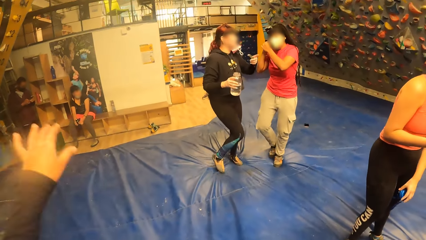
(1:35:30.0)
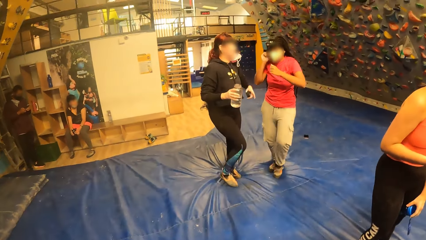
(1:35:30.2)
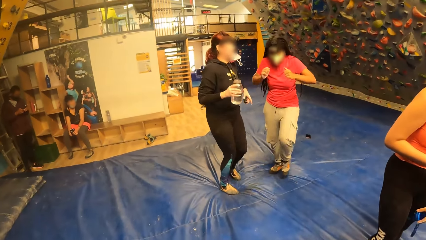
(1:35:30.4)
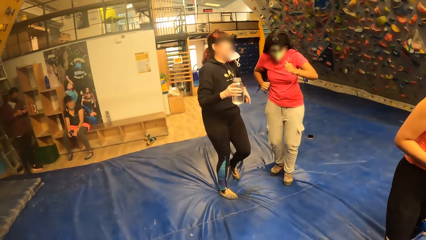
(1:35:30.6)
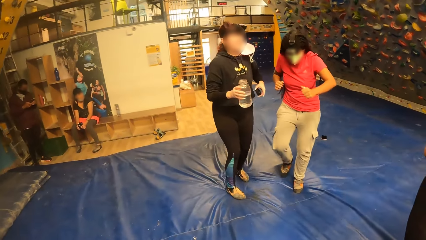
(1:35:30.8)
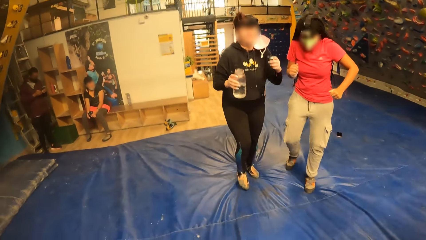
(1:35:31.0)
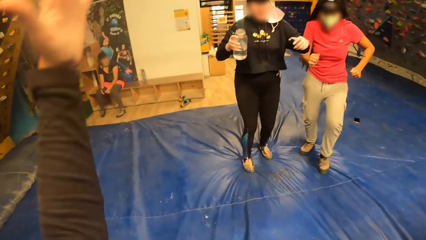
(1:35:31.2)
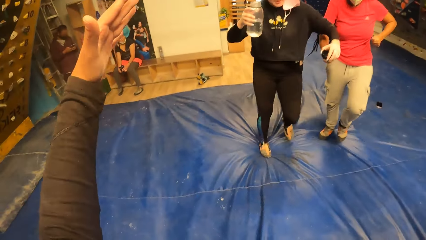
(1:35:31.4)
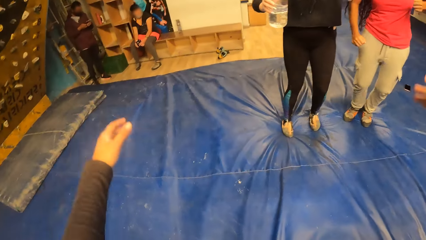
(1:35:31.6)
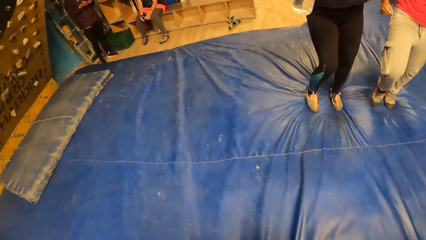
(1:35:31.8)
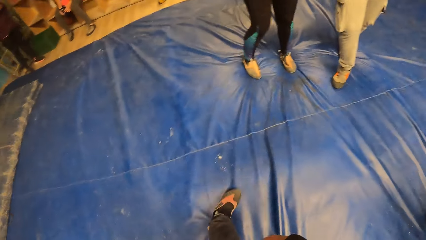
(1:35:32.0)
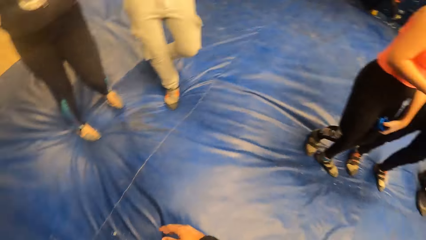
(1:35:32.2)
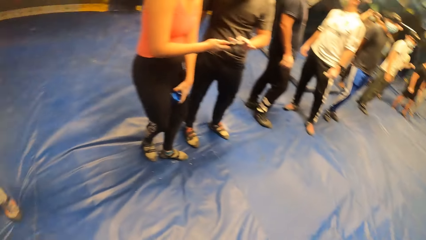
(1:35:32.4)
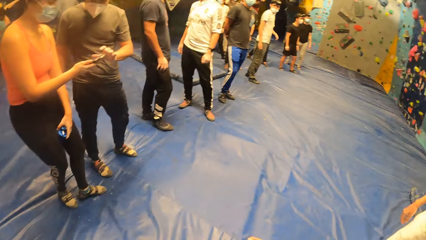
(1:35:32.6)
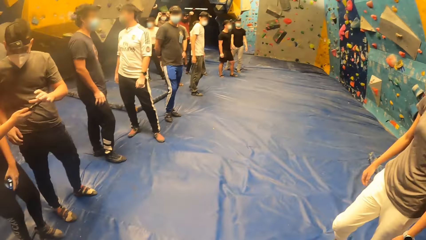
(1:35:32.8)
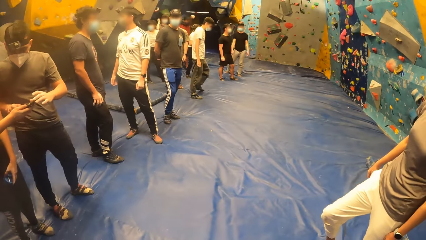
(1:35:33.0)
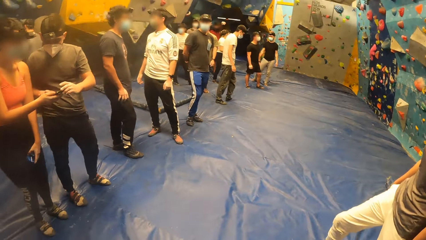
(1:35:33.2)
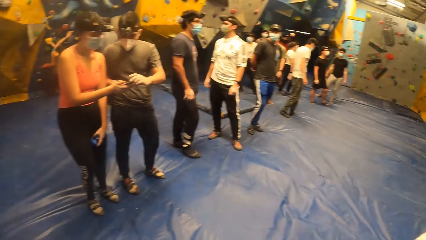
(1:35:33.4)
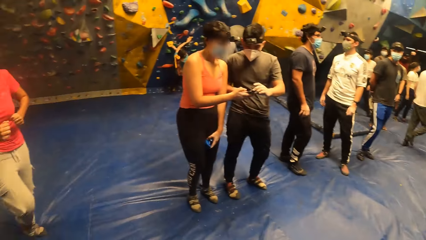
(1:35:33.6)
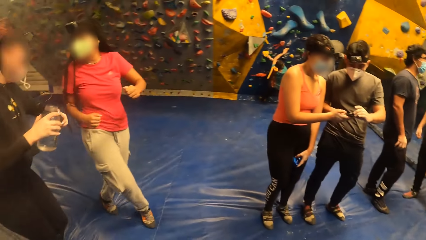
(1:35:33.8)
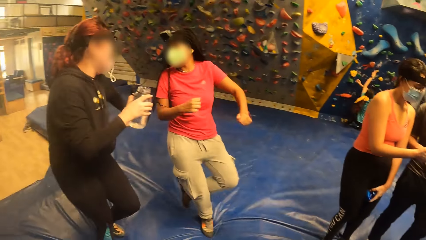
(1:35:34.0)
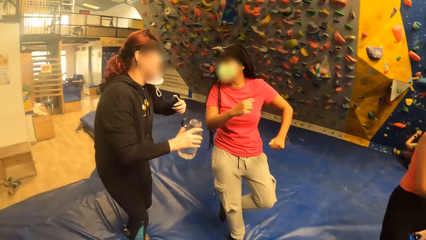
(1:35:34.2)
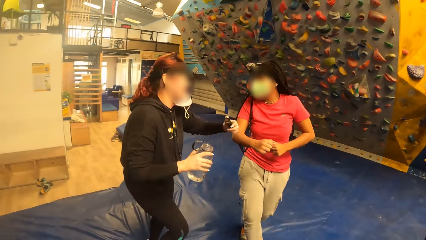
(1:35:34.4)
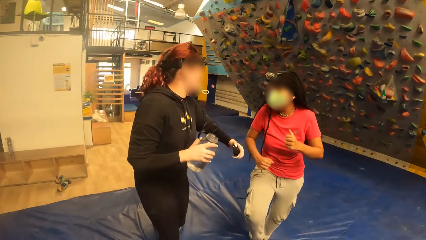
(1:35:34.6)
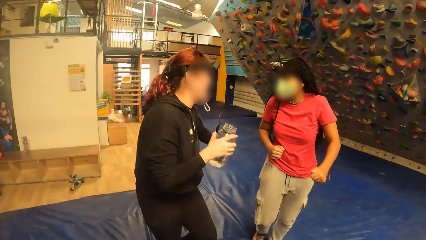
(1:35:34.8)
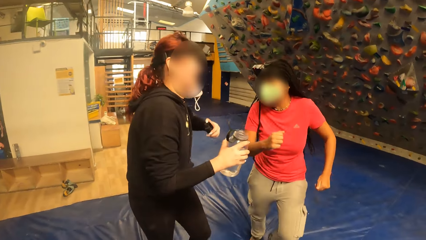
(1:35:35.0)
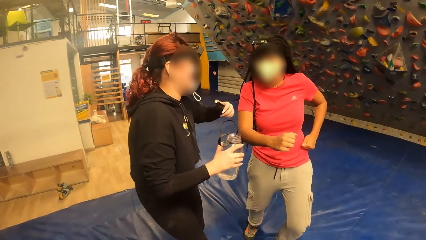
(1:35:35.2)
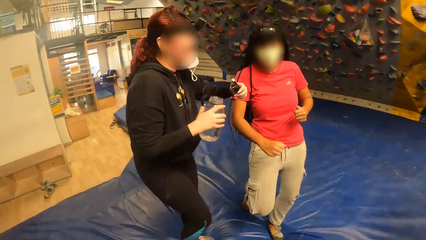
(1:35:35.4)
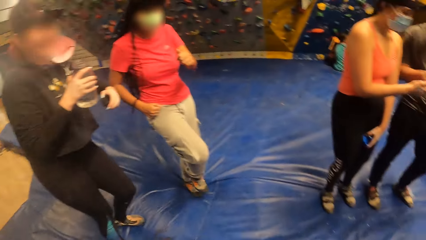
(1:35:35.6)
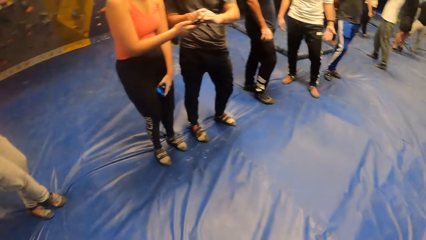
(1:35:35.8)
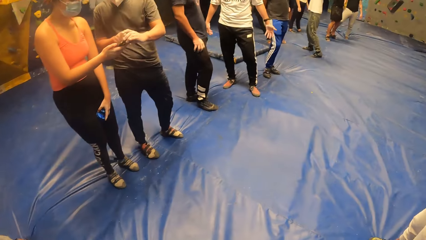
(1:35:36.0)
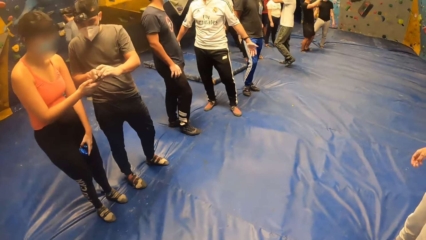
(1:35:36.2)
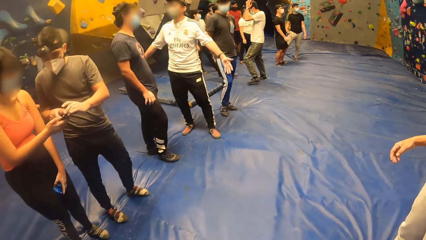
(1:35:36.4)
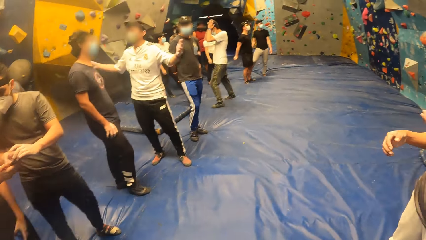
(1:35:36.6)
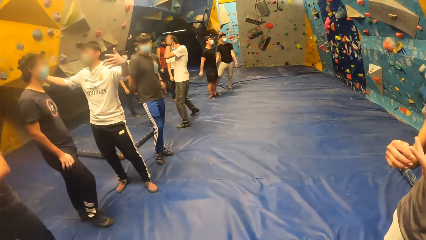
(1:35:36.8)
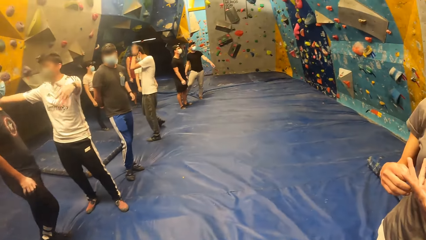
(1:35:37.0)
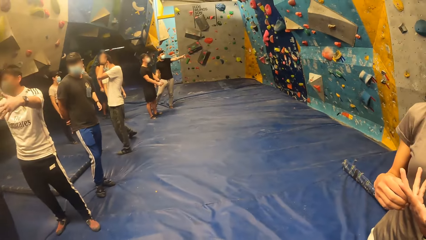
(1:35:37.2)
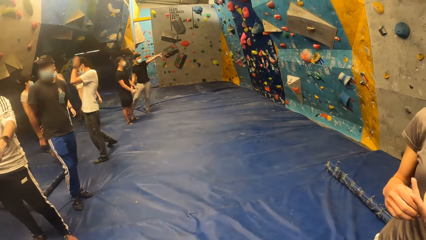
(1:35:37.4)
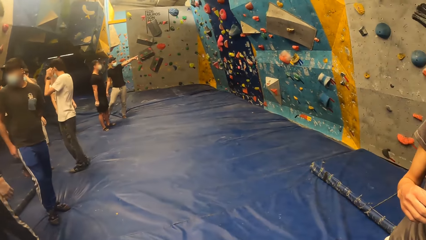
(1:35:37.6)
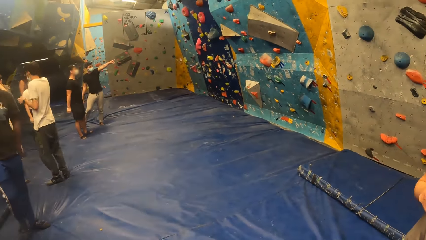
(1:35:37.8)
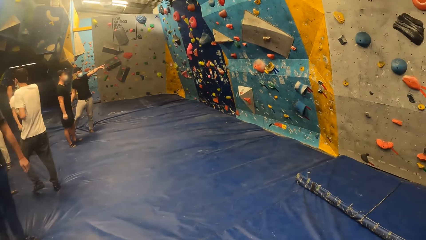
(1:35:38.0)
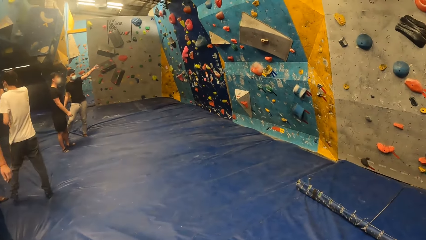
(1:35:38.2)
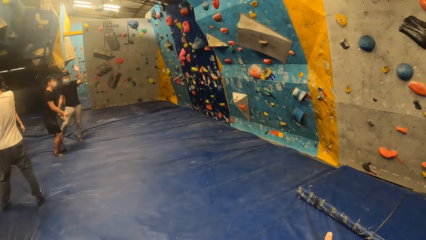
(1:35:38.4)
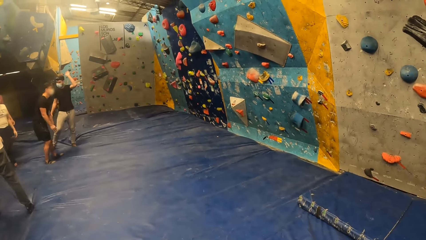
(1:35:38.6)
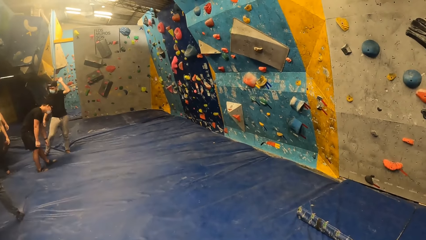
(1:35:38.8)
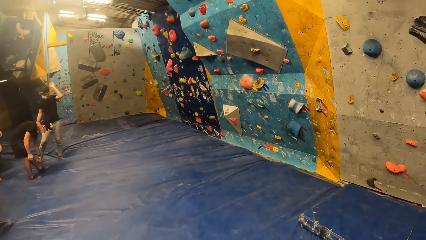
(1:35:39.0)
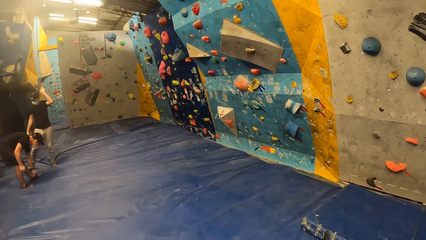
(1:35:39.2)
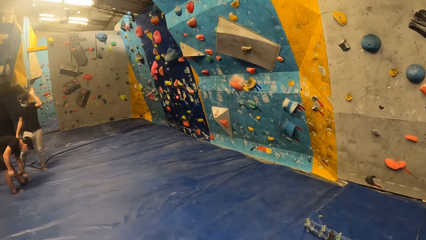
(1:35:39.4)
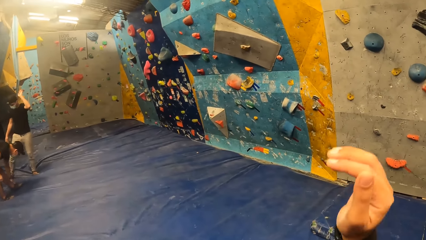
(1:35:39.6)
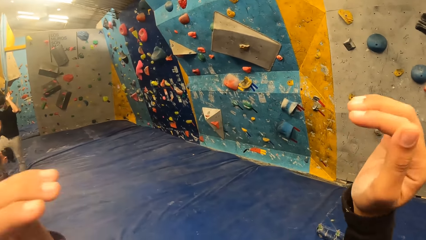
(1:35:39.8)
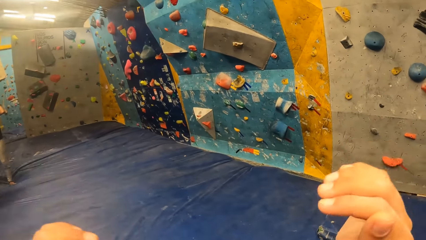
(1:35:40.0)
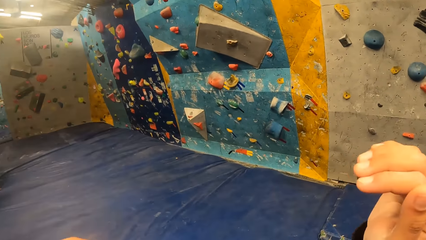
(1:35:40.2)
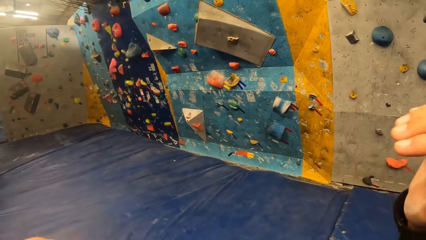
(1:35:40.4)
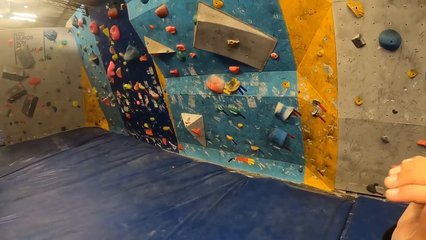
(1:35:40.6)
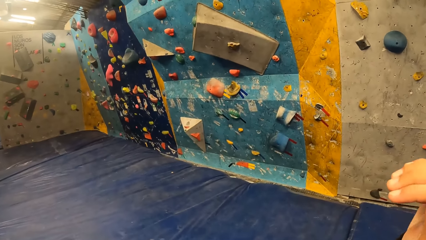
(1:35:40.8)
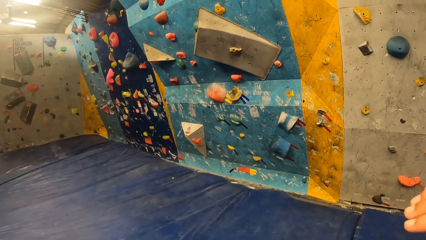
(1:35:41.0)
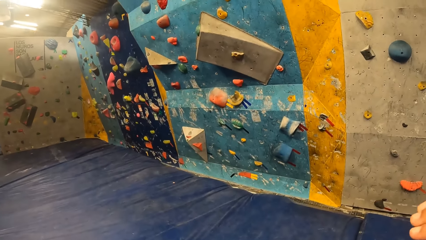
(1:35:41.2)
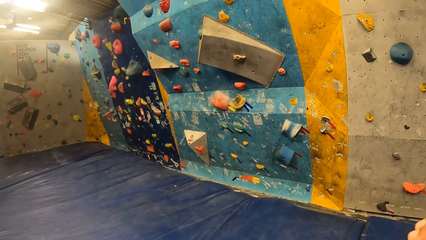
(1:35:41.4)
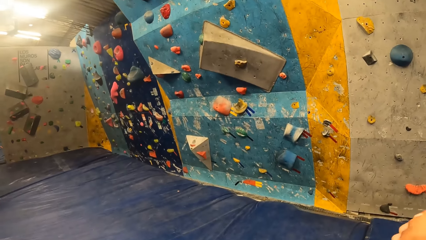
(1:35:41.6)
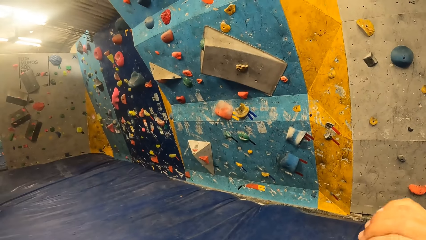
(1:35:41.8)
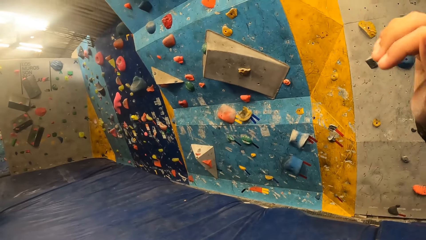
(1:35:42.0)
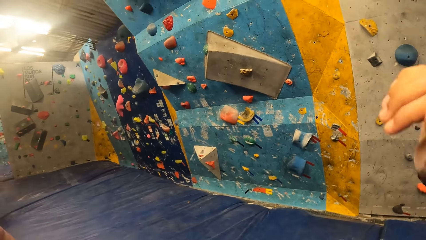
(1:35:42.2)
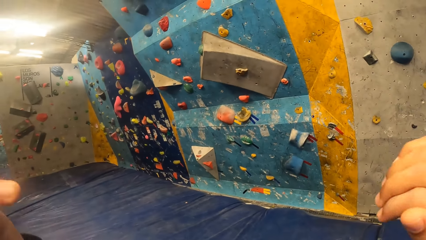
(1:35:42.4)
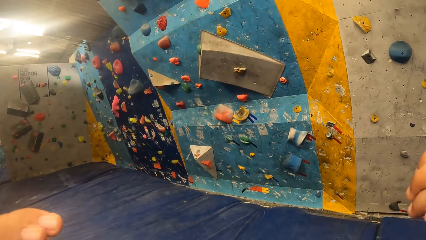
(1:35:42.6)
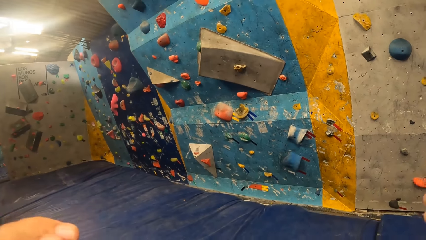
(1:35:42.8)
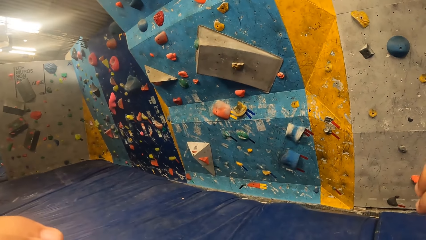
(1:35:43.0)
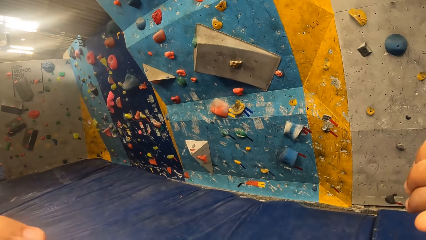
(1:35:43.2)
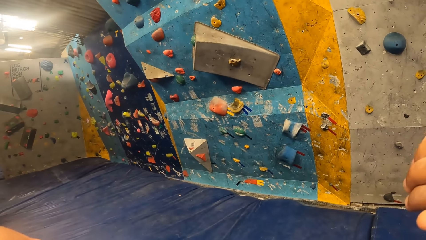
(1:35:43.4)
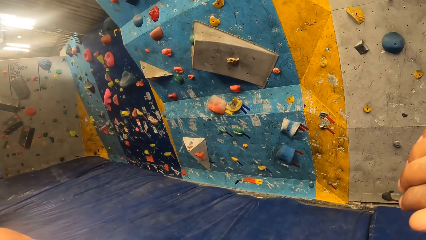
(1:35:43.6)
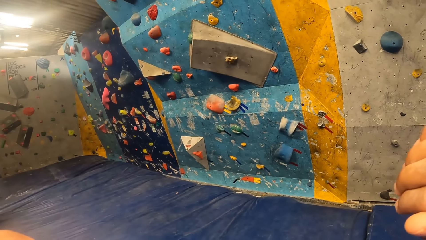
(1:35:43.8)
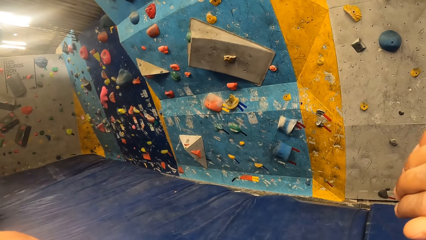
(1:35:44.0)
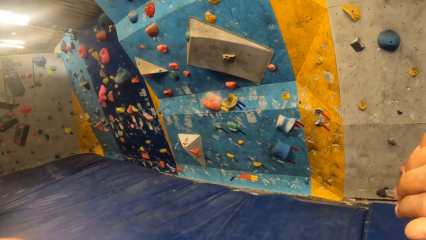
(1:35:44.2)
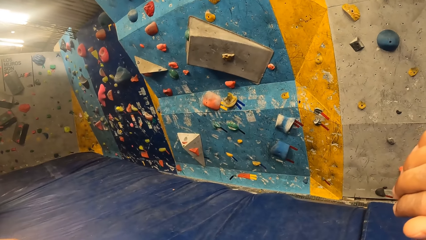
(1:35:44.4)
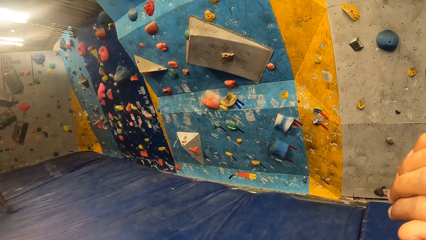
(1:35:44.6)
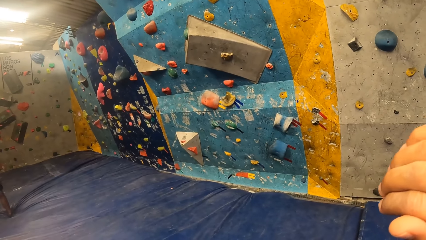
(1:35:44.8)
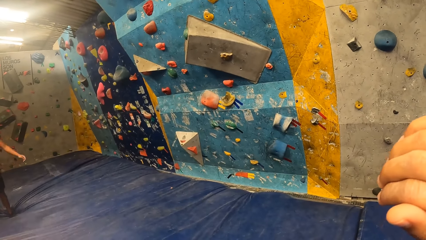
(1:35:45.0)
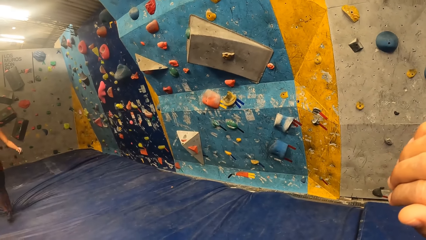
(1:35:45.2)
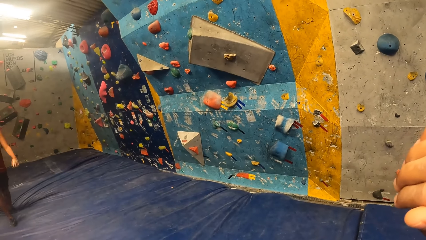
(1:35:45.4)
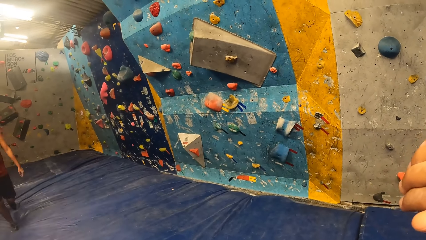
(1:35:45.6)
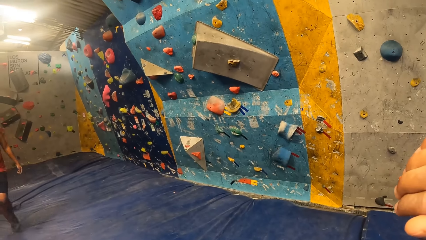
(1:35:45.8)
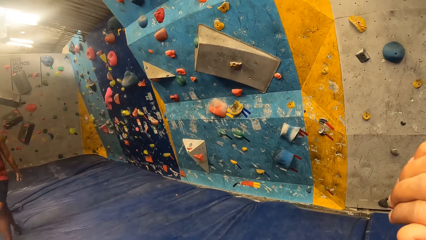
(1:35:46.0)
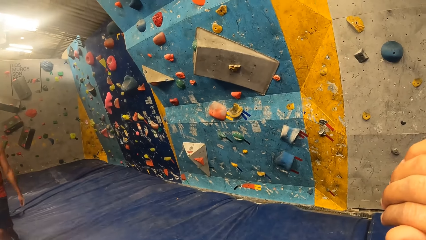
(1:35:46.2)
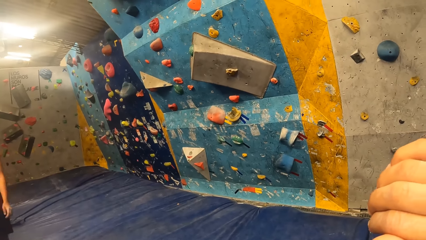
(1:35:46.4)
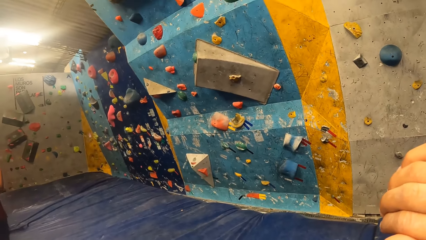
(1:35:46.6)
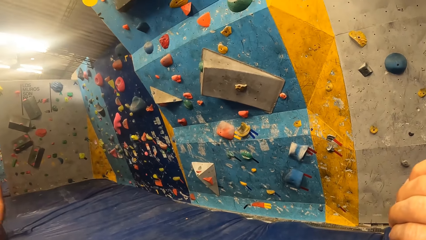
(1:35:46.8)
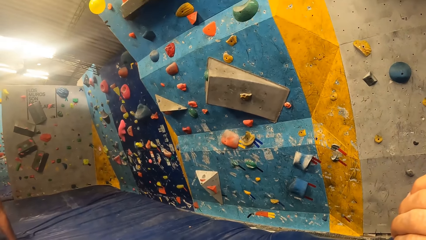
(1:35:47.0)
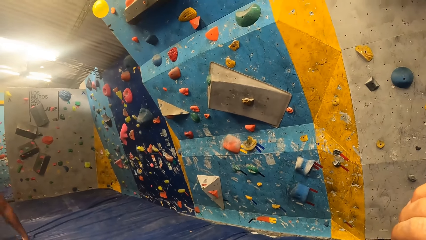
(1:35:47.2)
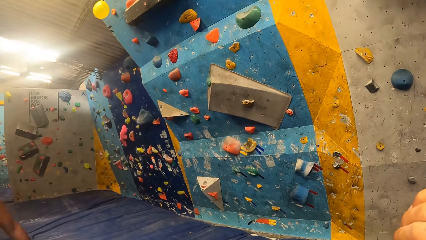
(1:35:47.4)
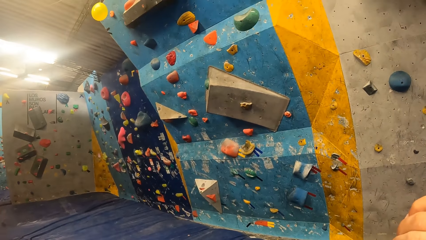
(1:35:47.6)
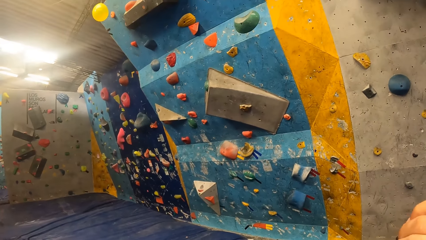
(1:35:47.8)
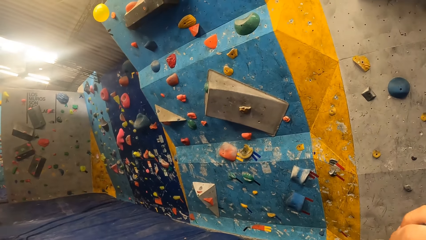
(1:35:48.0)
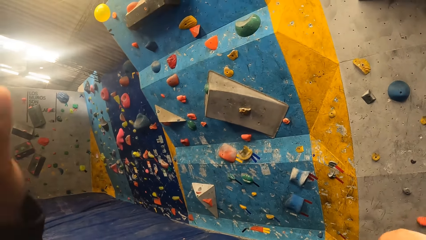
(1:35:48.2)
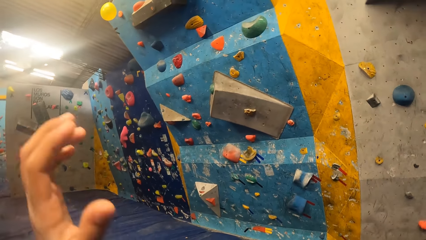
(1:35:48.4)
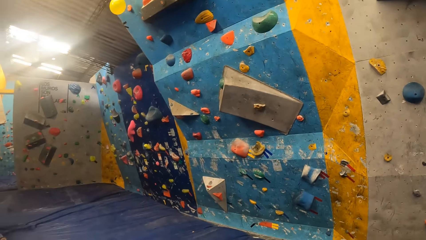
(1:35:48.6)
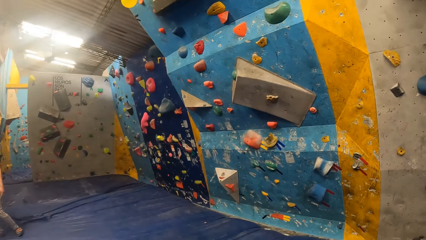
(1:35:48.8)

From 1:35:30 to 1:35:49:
A lady and another lady dance. The camera wearer walks around. She raises hands. She adjusts a camera on her head with both hands.
